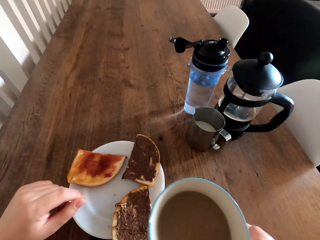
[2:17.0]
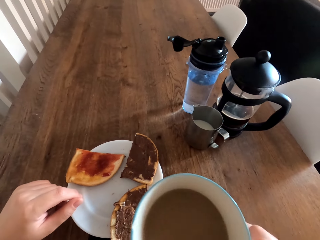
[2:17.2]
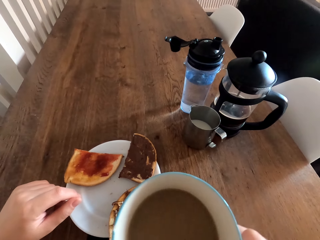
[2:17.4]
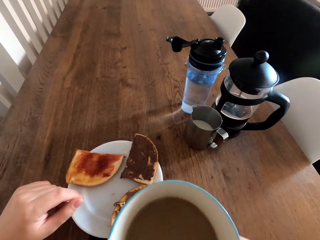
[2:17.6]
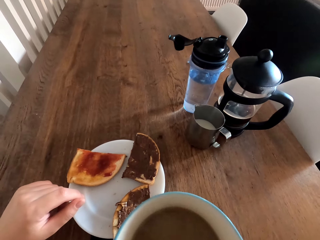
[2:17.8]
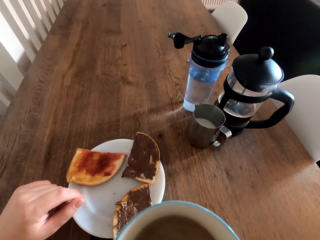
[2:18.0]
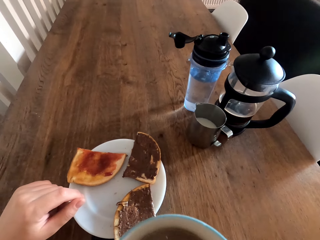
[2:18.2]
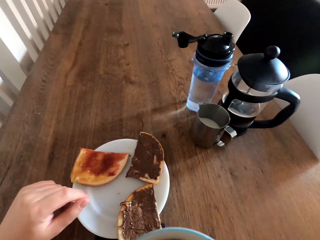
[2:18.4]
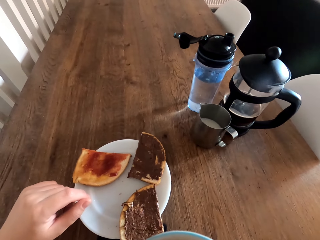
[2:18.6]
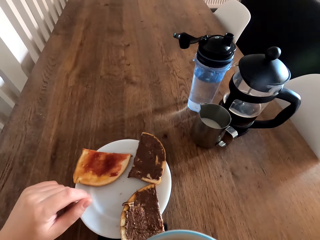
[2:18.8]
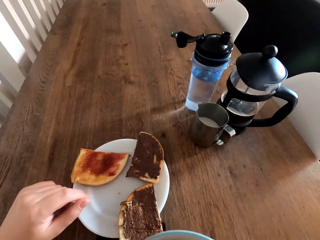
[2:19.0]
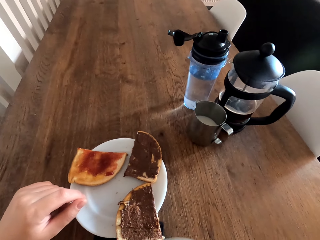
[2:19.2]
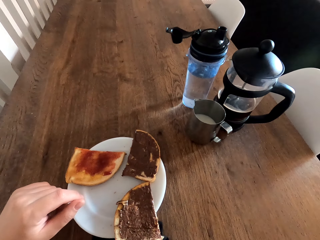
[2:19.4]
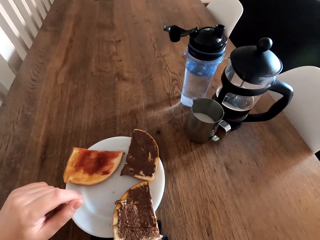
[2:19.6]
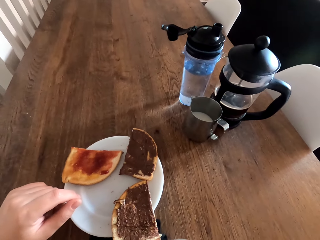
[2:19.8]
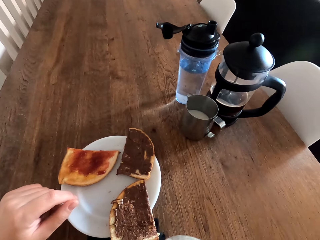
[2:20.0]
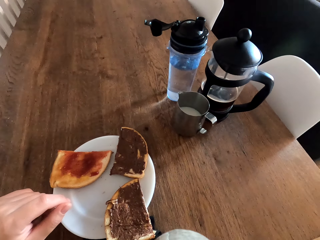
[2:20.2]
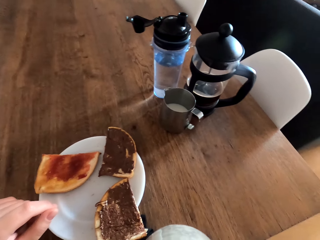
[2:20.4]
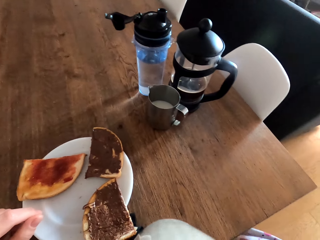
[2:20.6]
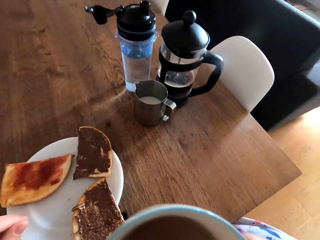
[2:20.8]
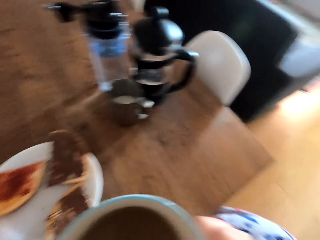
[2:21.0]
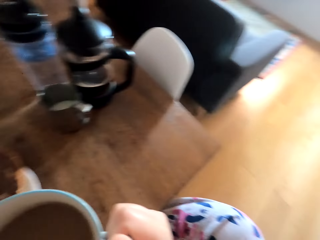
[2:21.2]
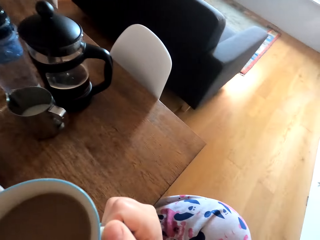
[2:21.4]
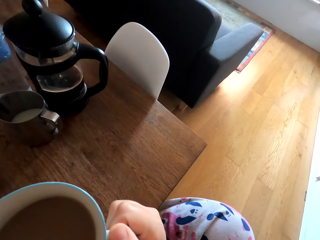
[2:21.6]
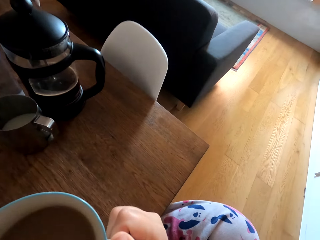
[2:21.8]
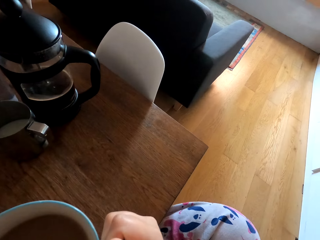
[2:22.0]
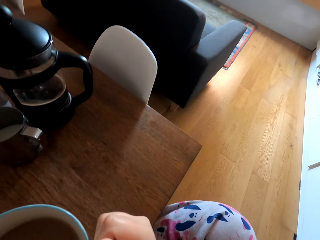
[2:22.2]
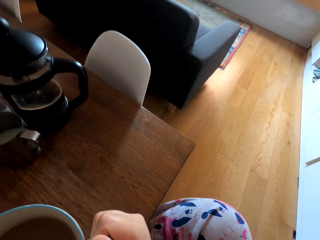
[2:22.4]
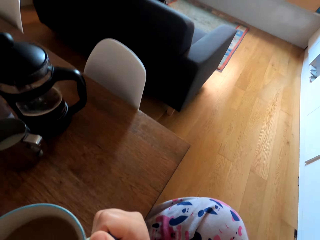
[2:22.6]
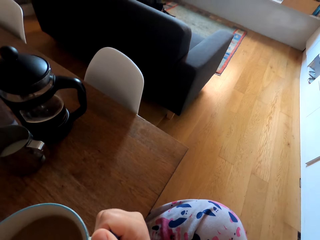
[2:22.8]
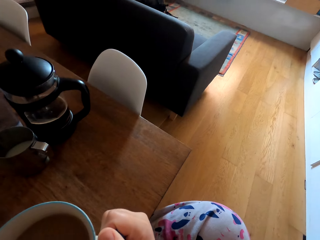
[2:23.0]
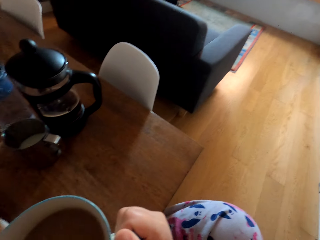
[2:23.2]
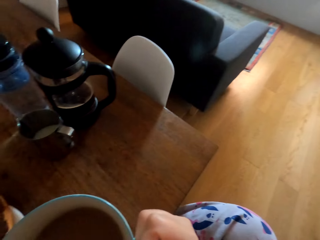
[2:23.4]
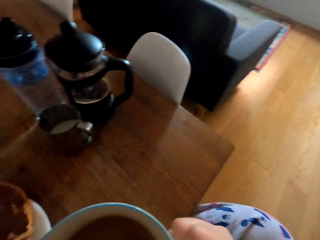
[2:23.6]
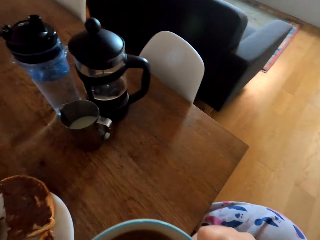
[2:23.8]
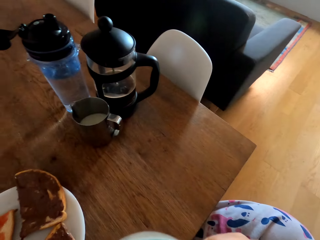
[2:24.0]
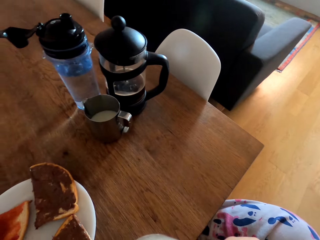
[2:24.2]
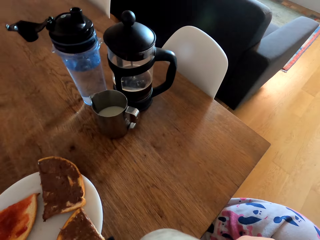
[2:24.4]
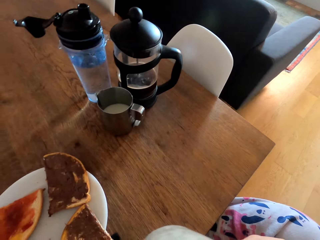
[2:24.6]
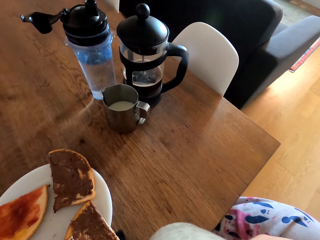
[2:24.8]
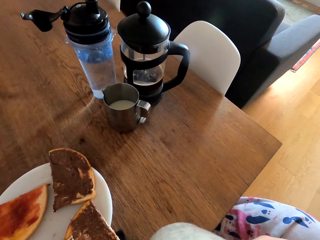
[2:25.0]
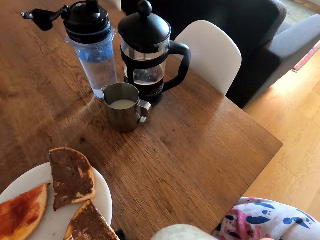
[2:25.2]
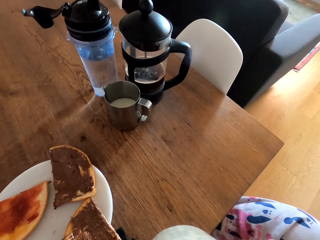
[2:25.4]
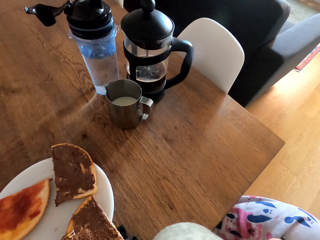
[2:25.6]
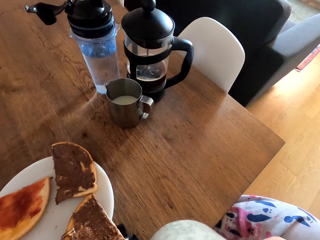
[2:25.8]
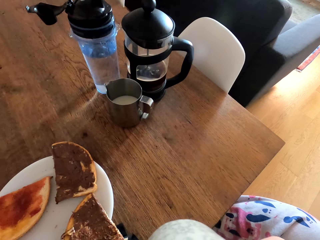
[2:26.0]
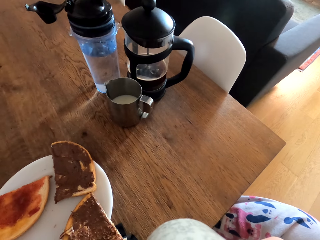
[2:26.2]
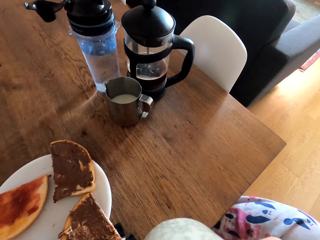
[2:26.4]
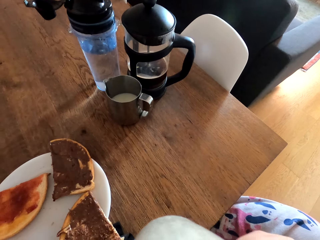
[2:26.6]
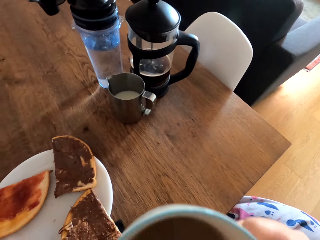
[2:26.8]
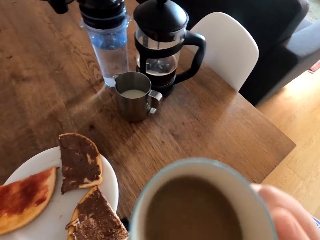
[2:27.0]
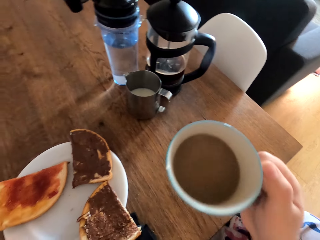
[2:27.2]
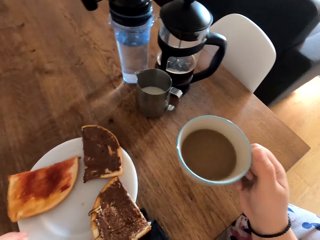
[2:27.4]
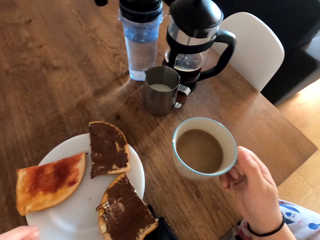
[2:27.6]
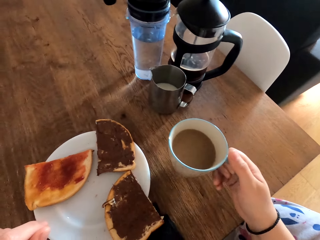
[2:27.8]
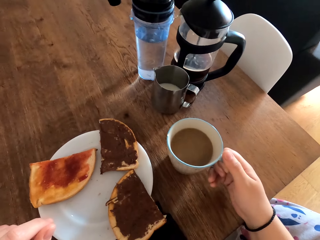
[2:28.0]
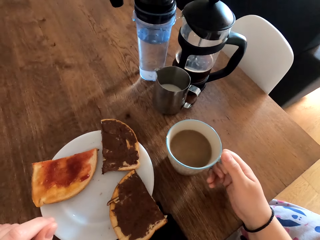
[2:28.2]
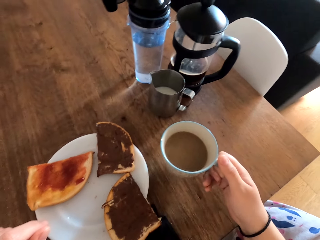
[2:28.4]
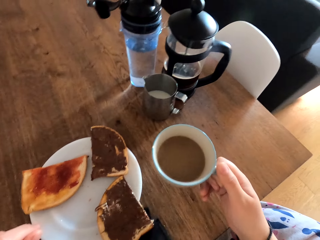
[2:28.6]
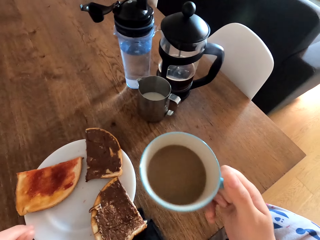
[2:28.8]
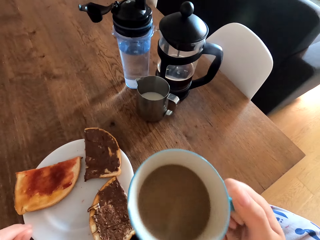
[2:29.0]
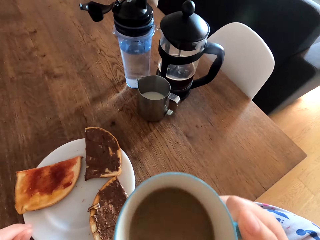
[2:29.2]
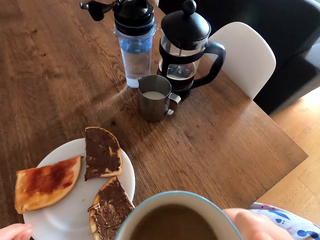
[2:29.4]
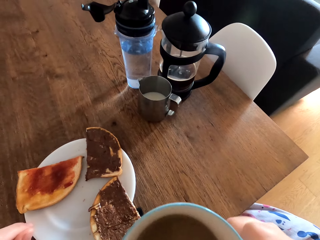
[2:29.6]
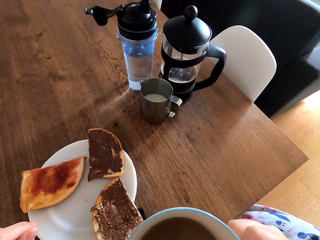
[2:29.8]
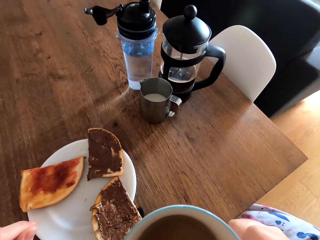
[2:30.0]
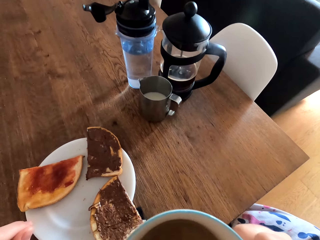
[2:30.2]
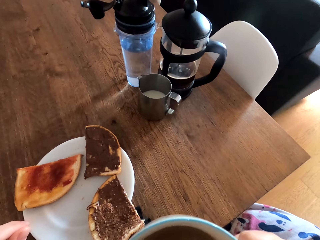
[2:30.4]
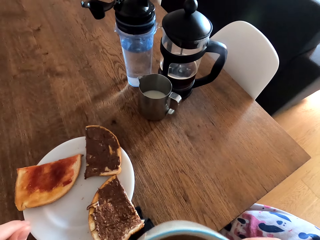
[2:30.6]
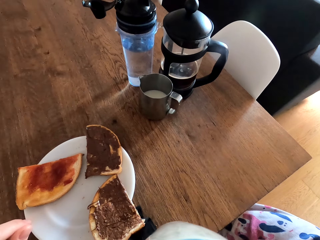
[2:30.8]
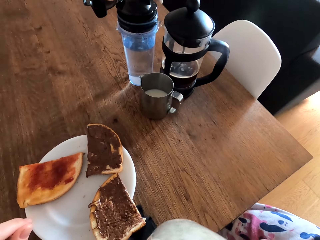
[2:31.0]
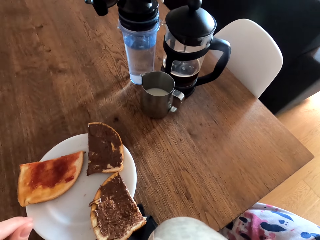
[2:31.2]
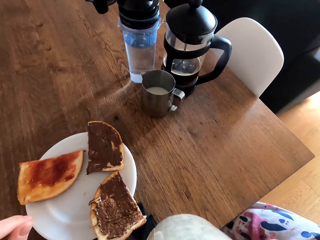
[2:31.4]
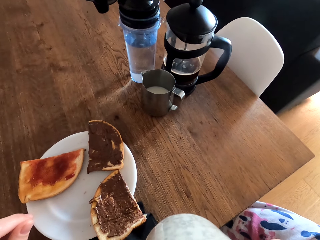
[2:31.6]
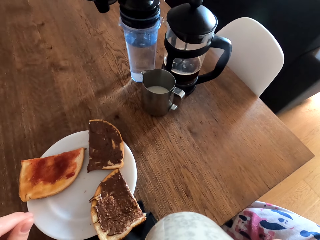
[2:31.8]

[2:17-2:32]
The camera wearer takes the cup. They sip the tea. They hold the cup. They sip the tea. They put the cup down. They sip the tea.

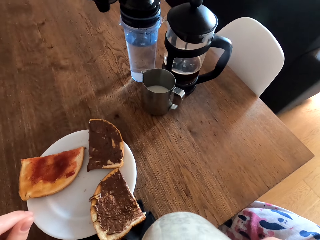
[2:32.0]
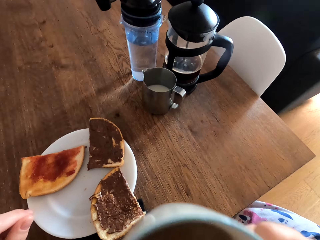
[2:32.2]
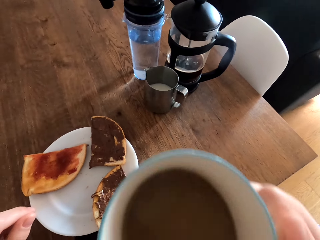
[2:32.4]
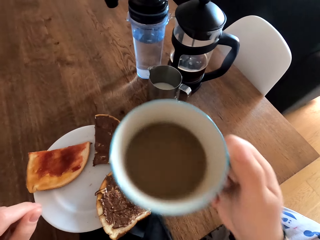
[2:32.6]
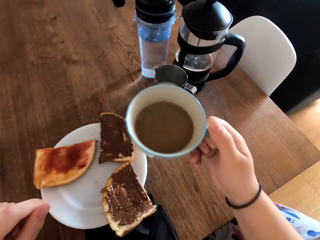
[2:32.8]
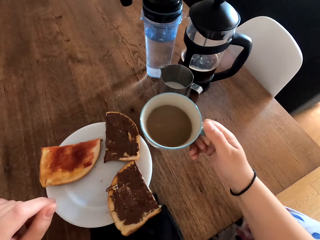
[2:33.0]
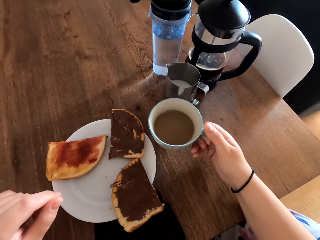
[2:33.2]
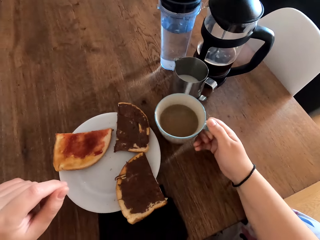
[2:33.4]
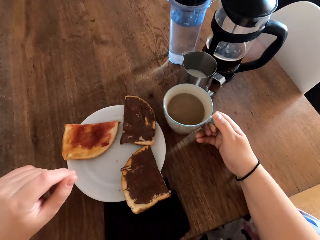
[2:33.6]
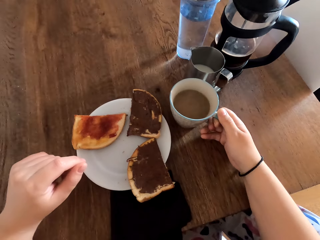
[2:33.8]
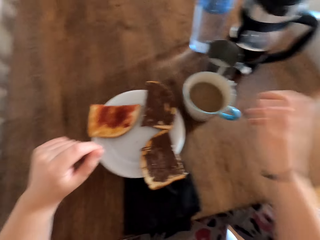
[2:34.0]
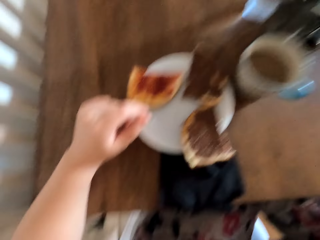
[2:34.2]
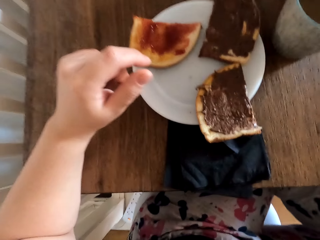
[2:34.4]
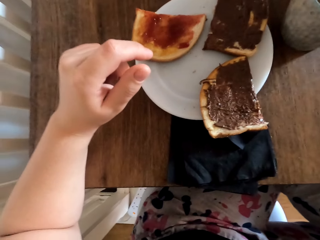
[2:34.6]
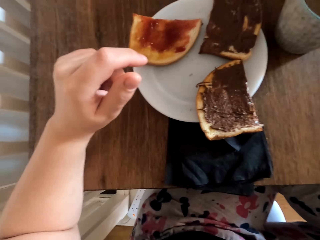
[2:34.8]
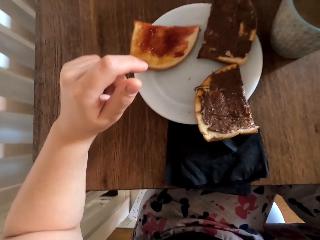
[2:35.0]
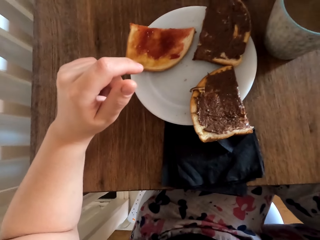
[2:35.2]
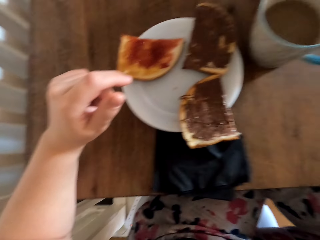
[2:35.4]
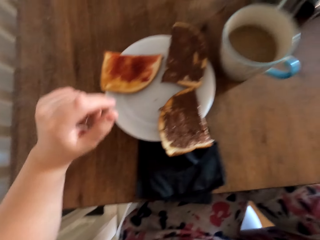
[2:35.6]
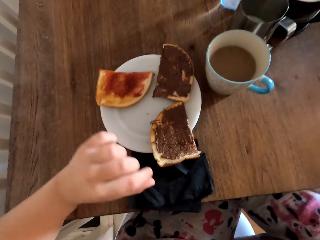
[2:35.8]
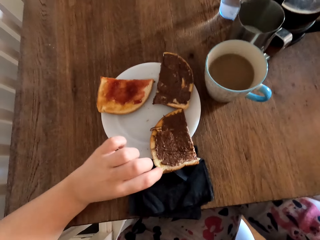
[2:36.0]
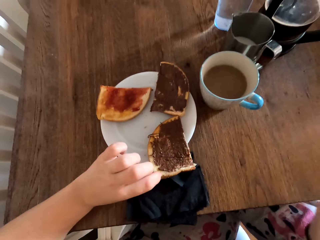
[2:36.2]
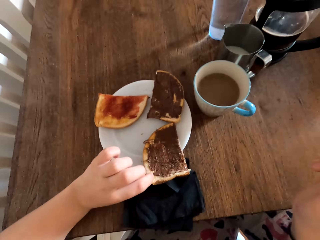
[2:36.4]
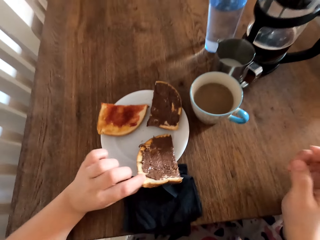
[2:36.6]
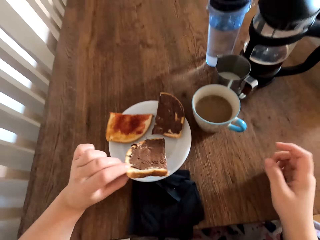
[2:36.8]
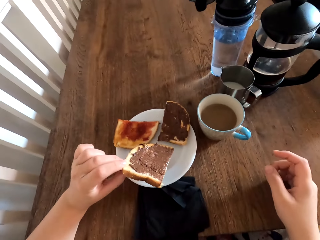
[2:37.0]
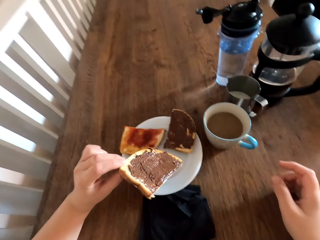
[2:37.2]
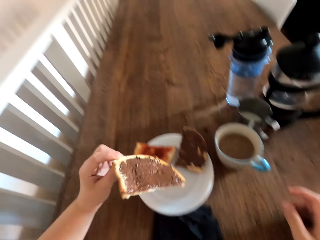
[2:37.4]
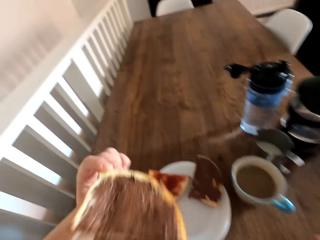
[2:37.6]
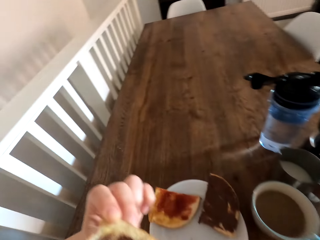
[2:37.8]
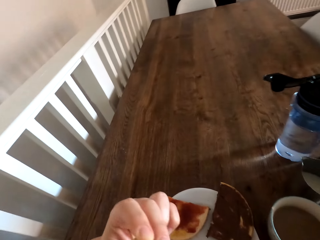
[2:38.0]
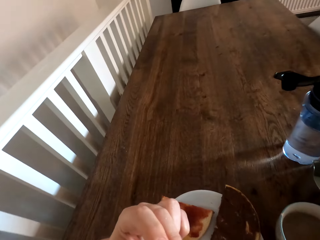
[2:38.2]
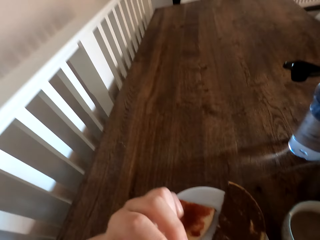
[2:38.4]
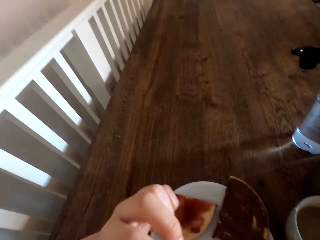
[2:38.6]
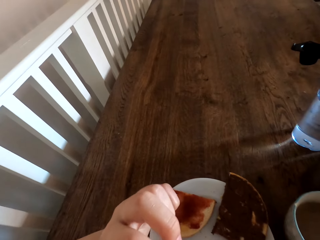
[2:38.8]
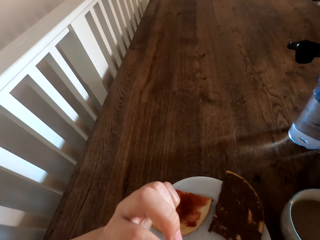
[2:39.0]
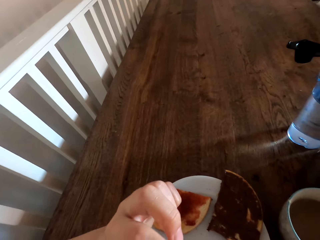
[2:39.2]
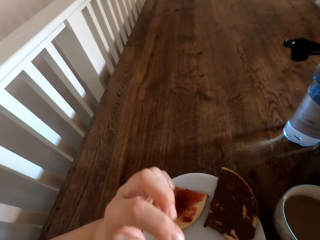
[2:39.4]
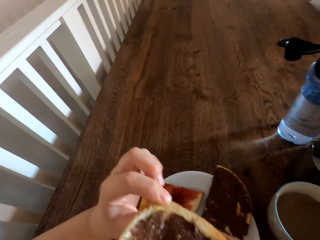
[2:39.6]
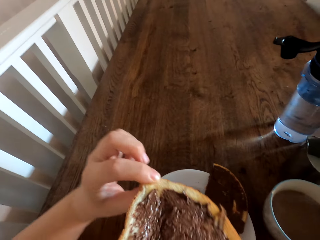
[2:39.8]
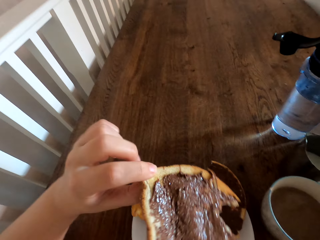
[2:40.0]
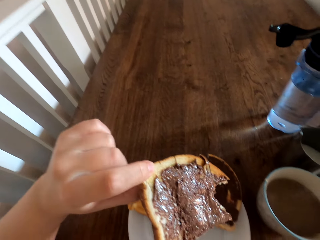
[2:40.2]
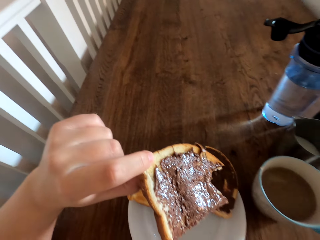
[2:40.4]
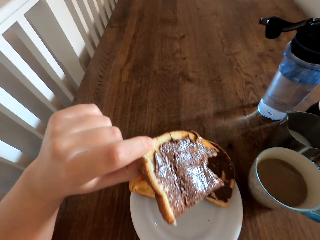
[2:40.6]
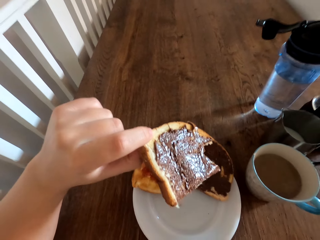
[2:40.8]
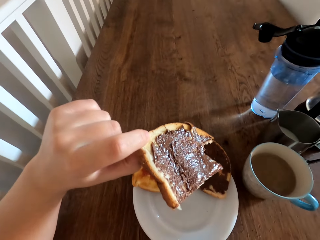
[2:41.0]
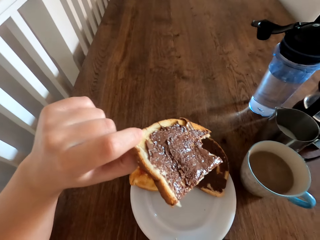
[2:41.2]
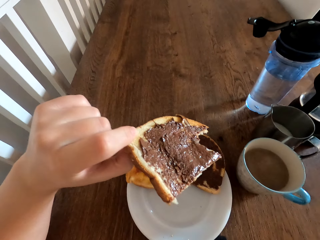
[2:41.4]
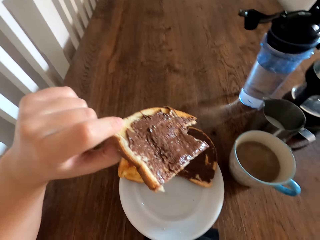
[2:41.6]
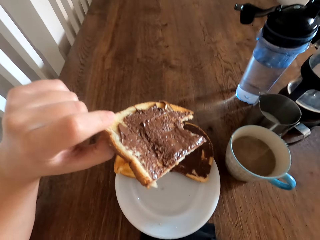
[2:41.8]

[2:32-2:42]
The camera wearer puts the cup down. They lift up the hand. They take a bread. They bite the bread. They hold the bread.
